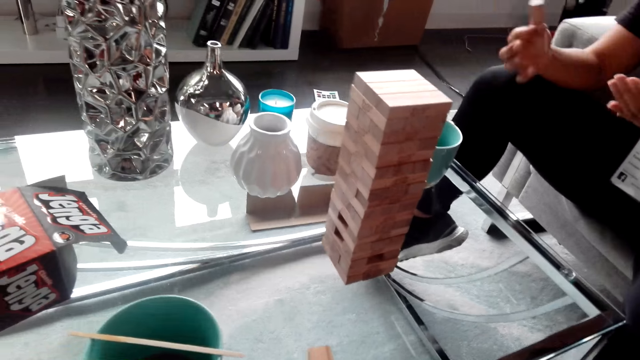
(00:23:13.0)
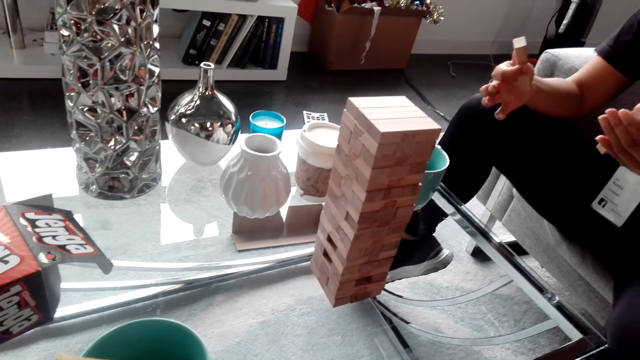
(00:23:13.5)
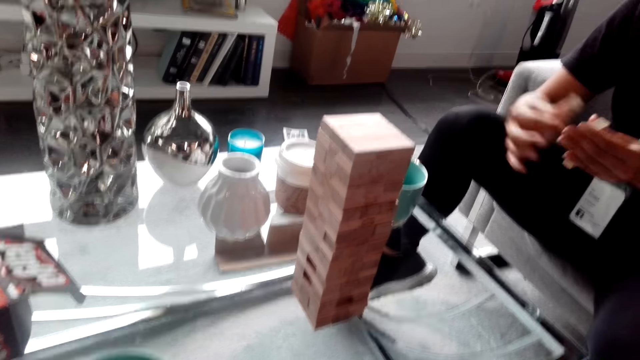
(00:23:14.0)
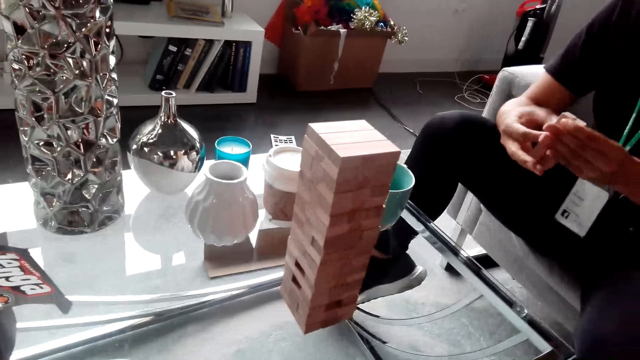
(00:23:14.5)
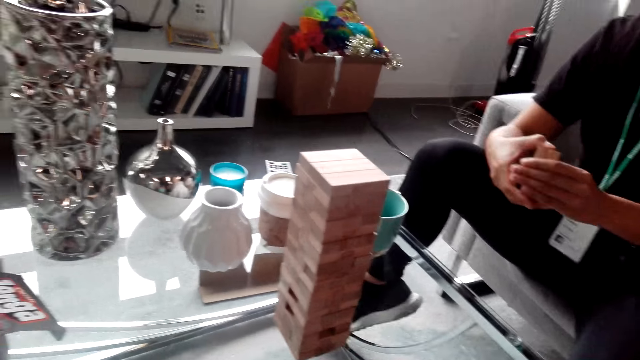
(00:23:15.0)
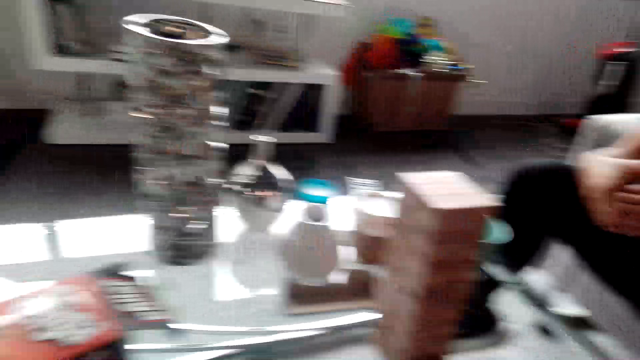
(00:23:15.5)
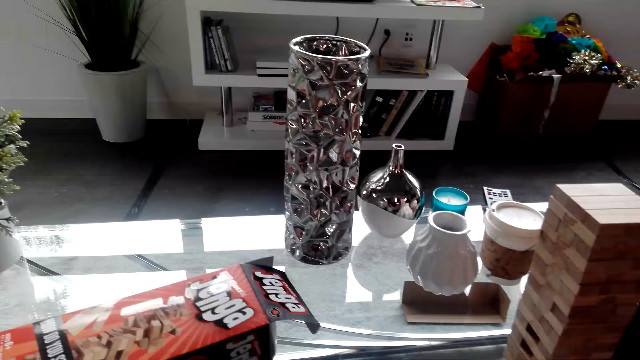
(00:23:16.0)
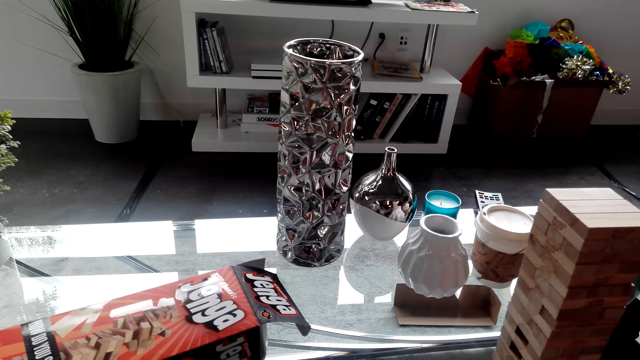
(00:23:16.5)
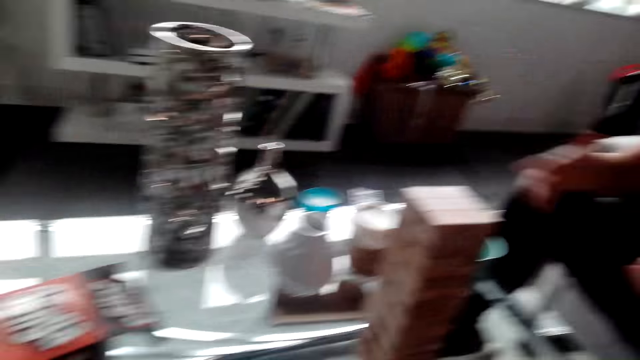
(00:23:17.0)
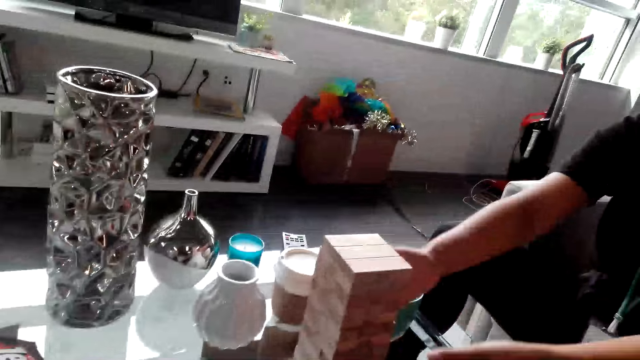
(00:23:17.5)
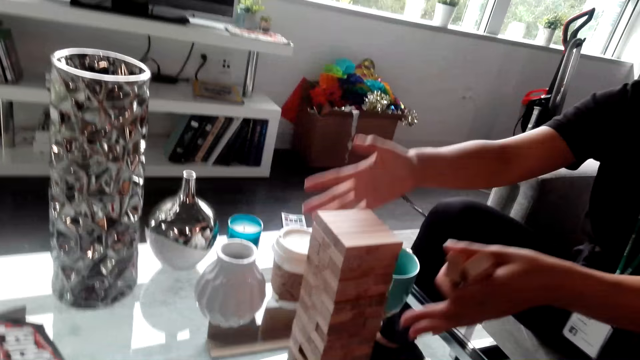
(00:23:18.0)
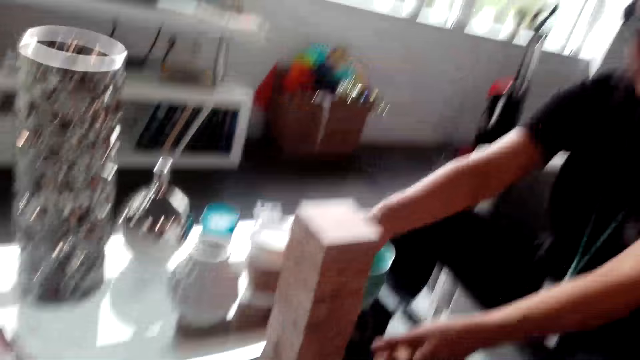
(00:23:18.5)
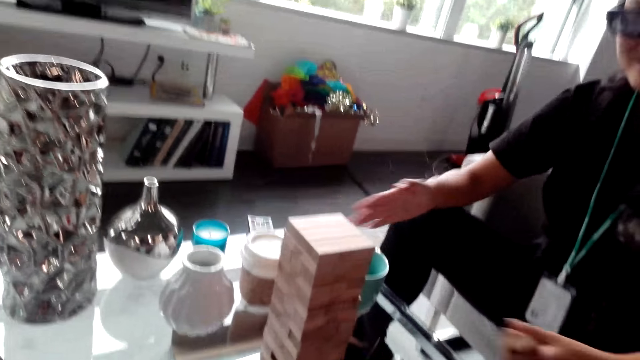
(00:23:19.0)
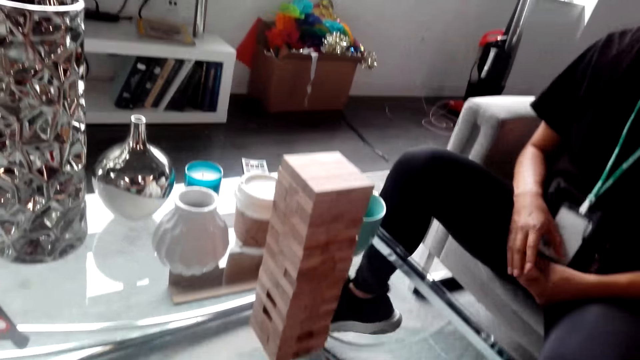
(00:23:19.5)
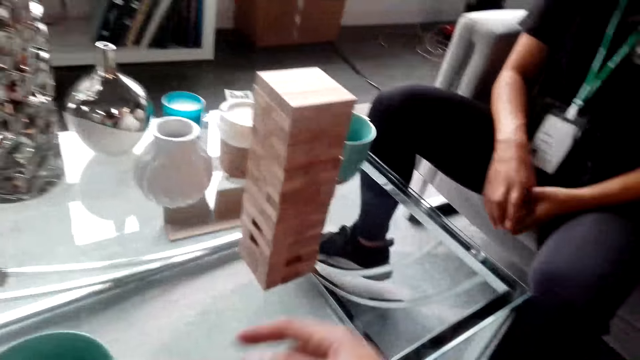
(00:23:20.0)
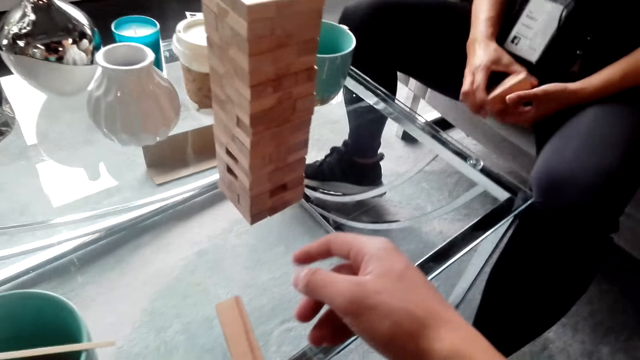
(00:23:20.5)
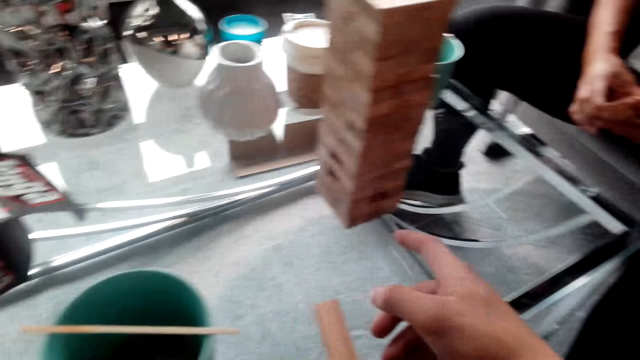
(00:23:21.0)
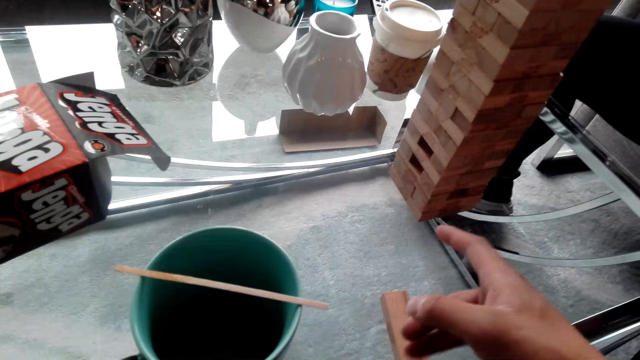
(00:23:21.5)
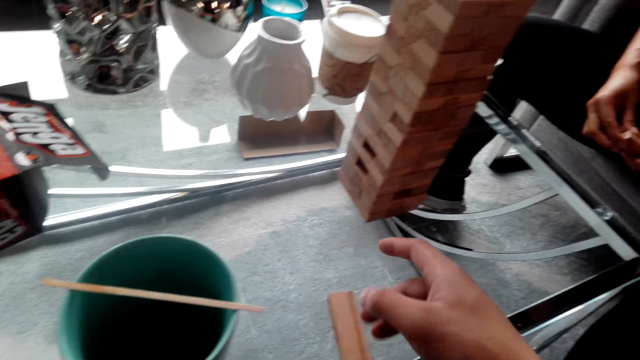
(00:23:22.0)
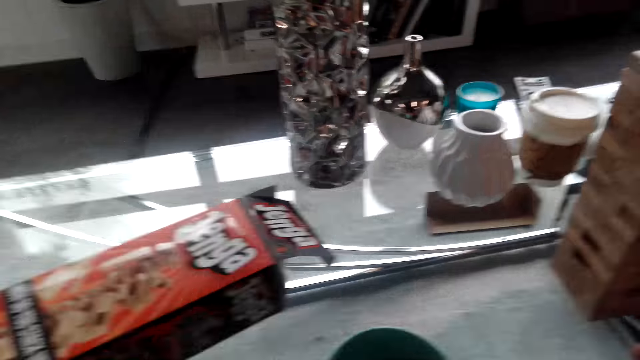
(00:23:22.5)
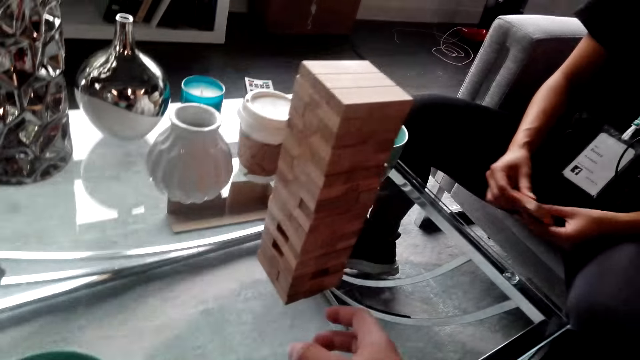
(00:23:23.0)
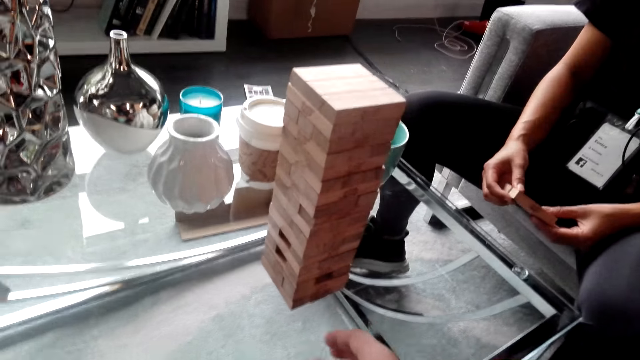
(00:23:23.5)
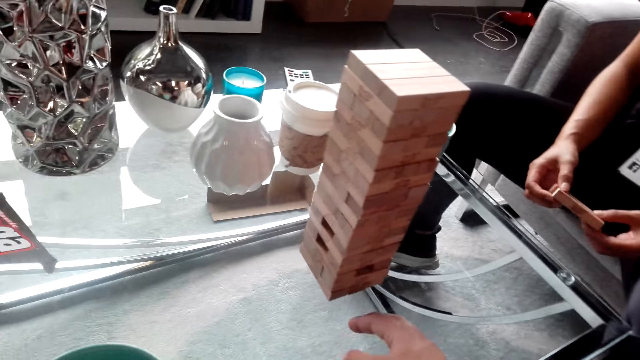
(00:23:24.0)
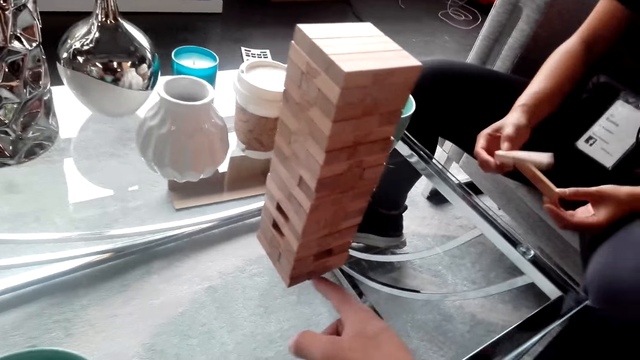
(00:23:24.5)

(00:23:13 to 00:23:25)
The camera wearer looks around.

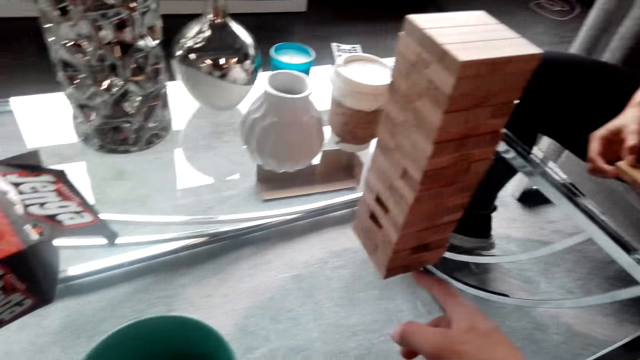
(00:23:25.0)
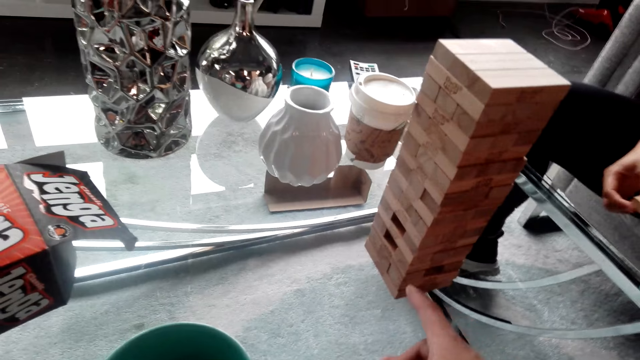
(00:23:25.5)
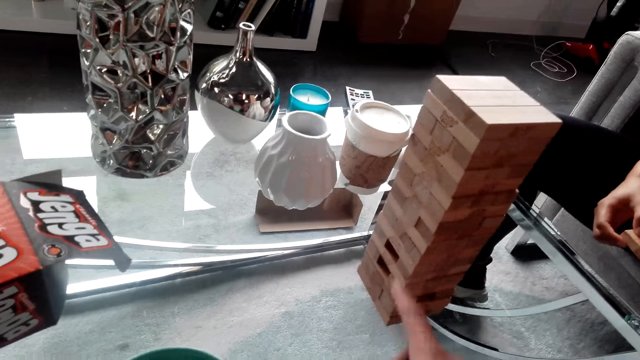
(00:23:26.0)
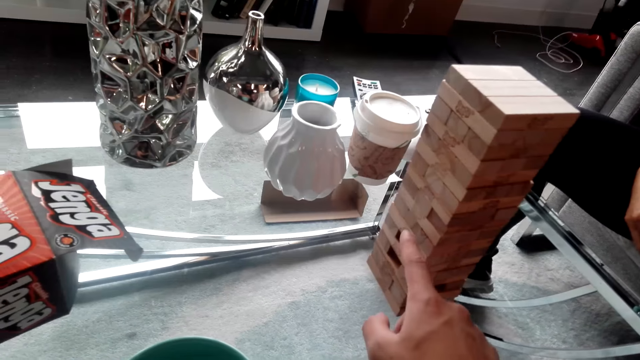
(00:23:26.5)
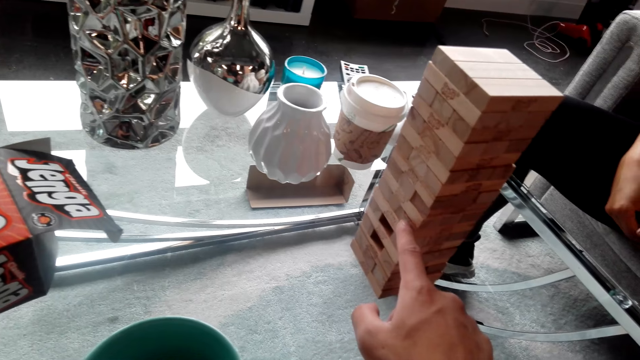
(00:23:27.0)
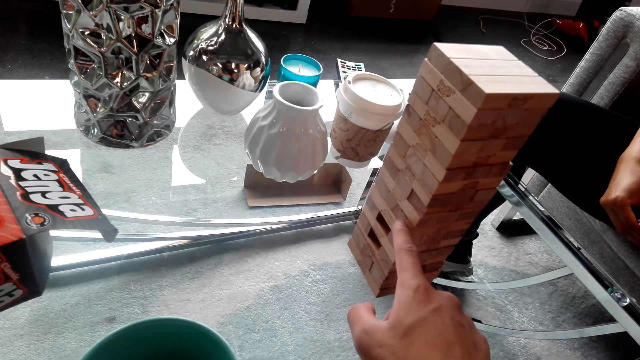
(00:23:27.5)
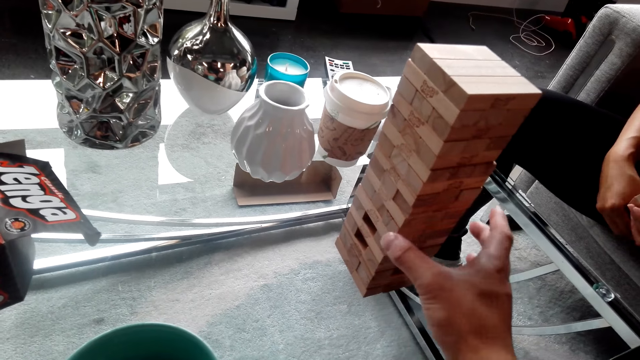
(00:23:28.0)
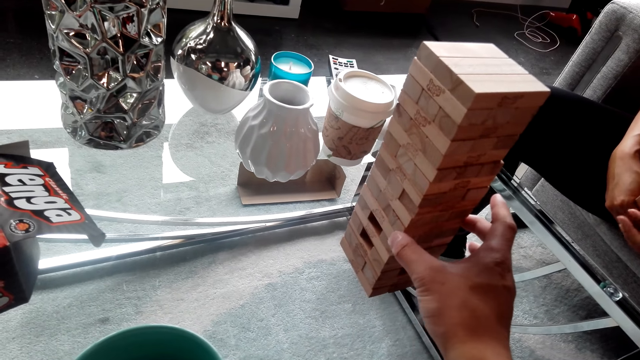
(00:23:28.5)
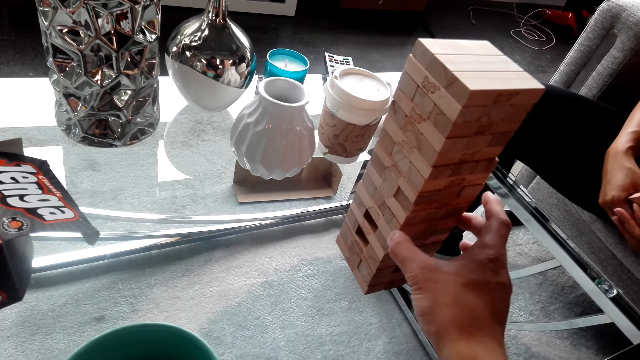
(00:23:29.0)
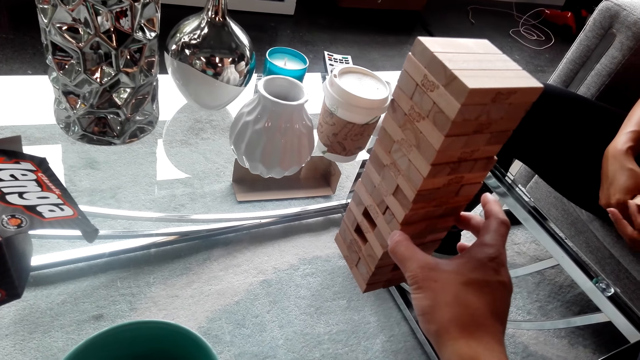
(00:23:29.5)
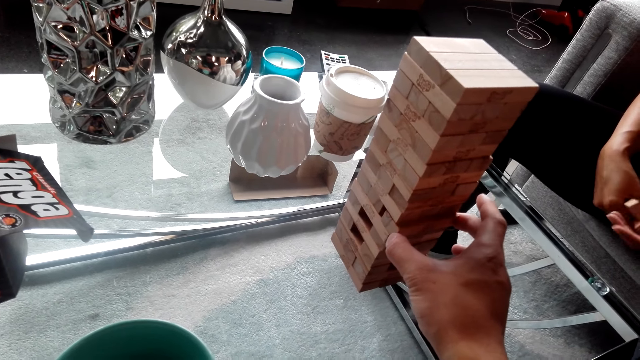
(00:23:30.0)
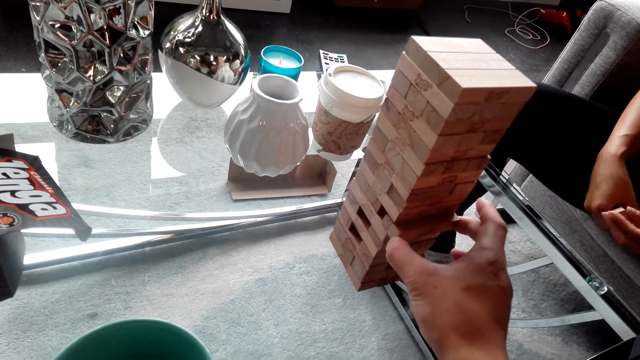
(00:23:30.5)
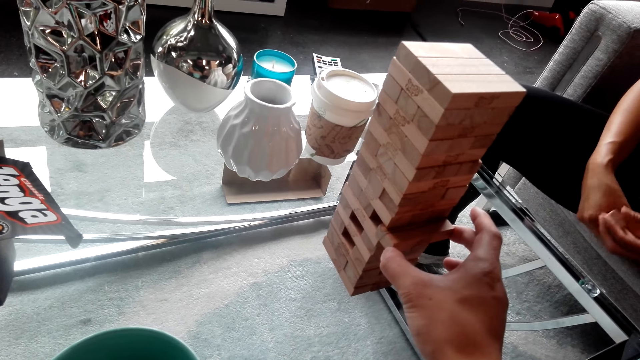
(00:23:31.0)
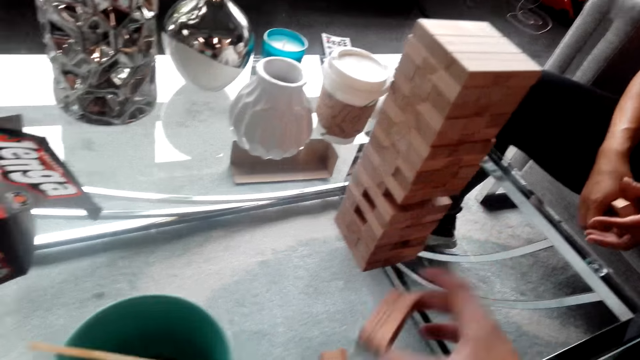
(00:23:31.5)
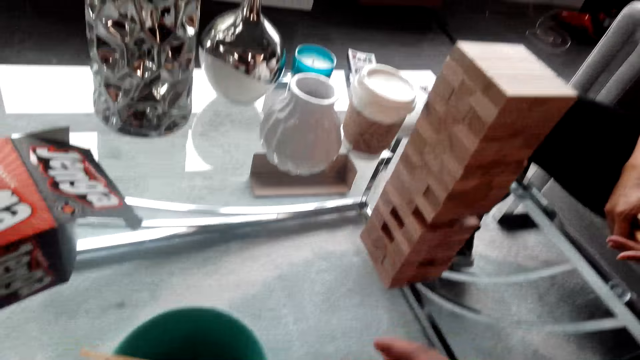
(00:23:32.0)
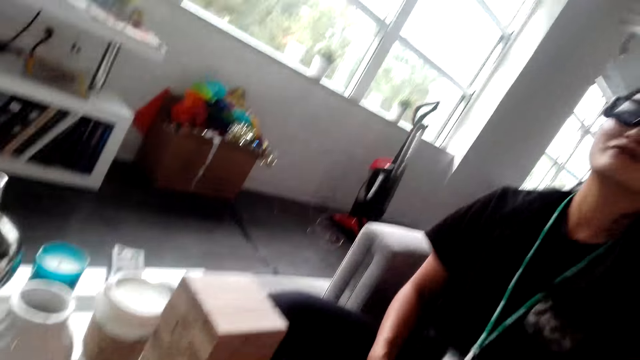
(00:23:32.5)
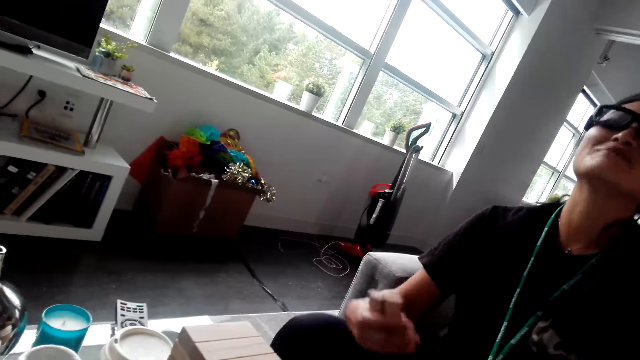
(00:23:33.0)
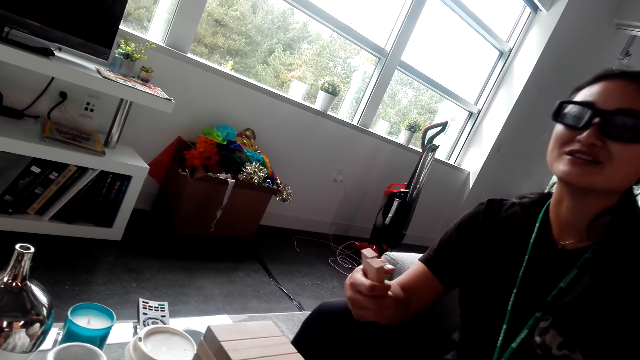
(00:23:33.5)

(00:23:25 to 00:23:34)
The camera wearer plays the jenga game. A person dialogues with the camera wearer.
